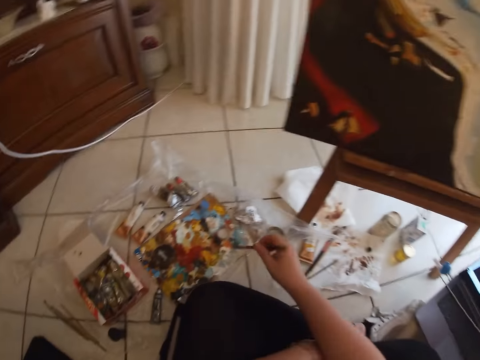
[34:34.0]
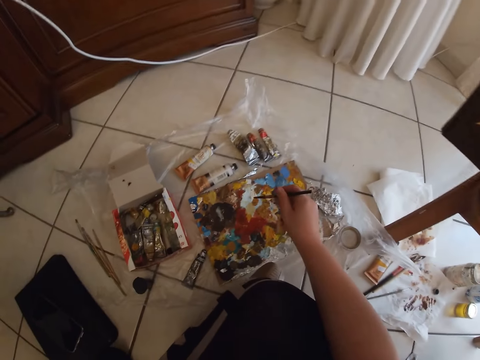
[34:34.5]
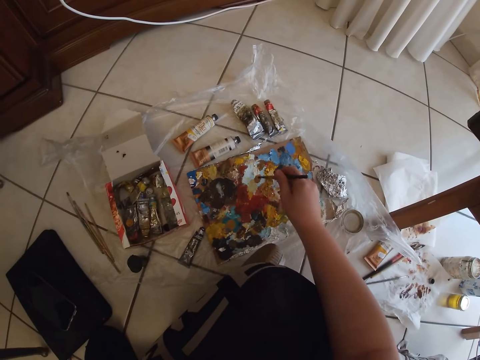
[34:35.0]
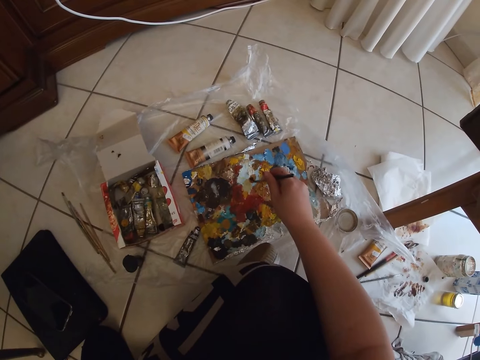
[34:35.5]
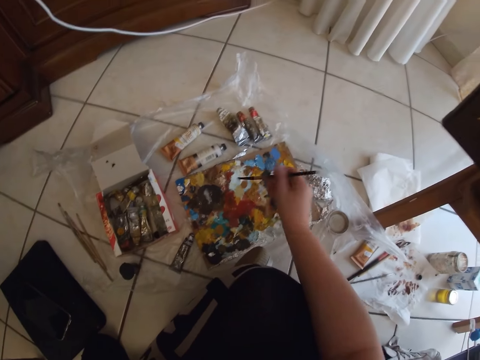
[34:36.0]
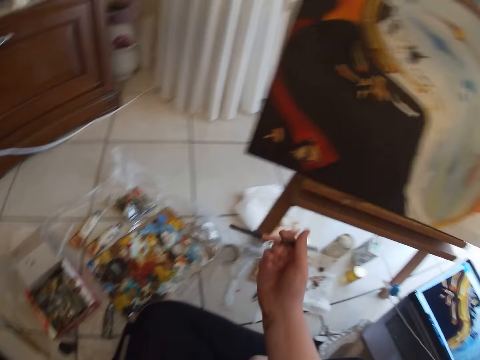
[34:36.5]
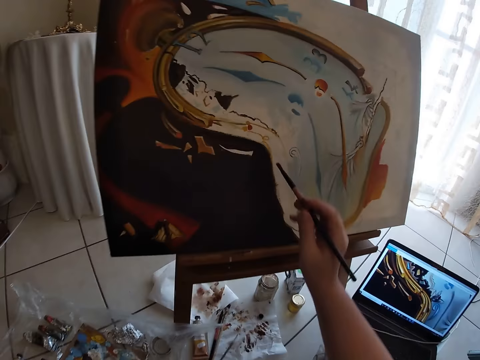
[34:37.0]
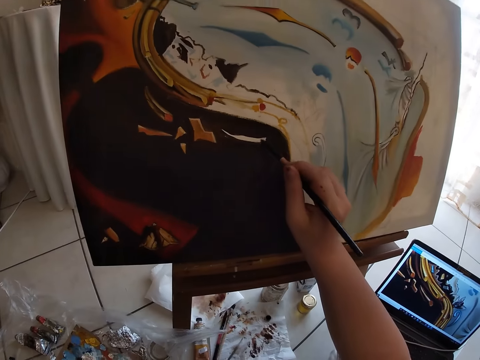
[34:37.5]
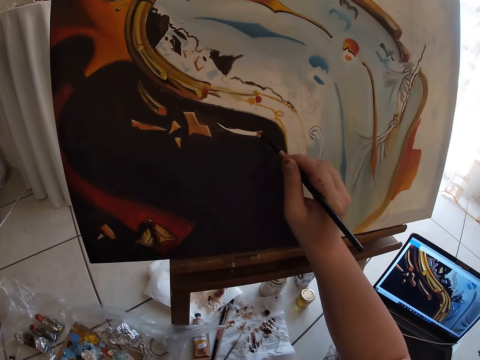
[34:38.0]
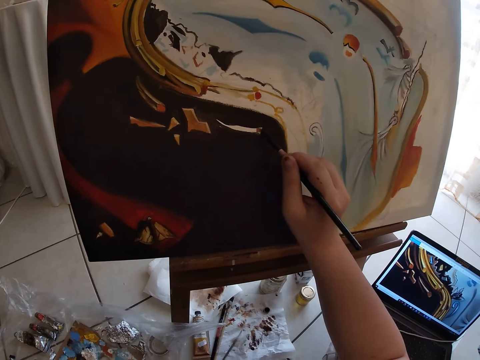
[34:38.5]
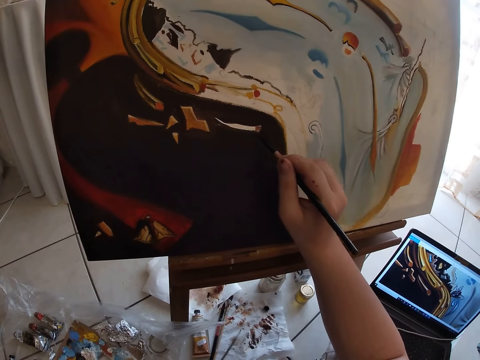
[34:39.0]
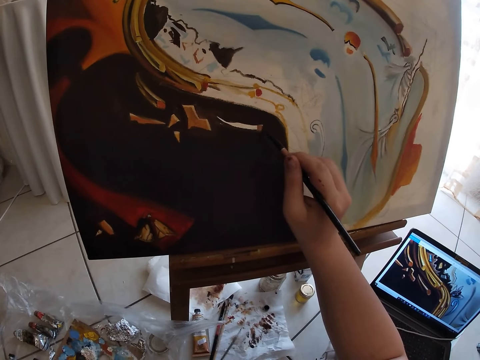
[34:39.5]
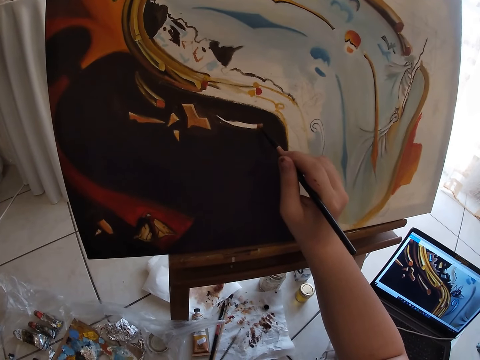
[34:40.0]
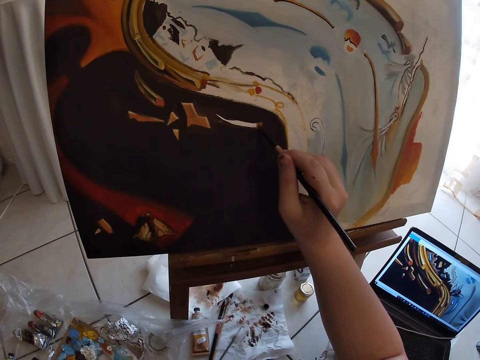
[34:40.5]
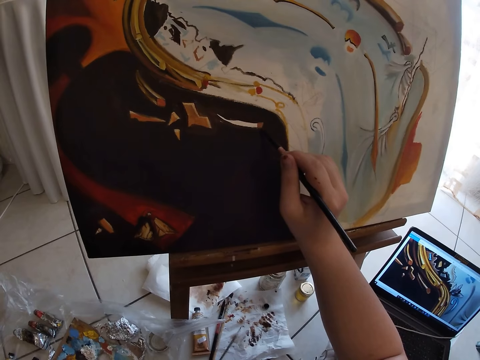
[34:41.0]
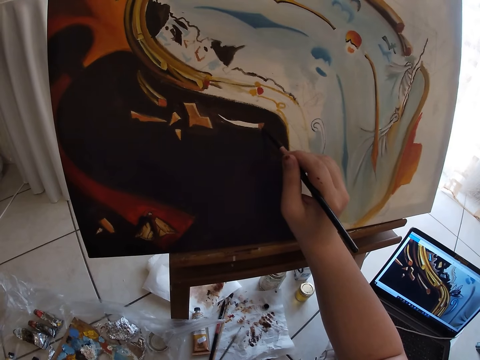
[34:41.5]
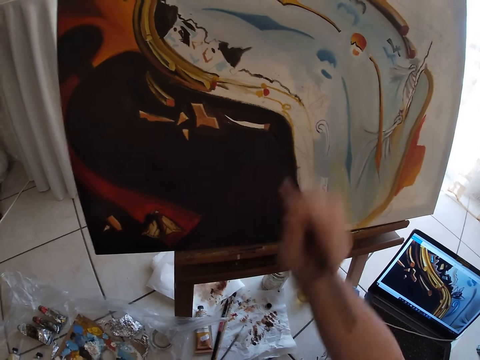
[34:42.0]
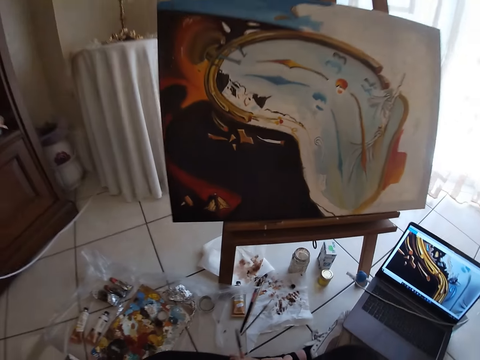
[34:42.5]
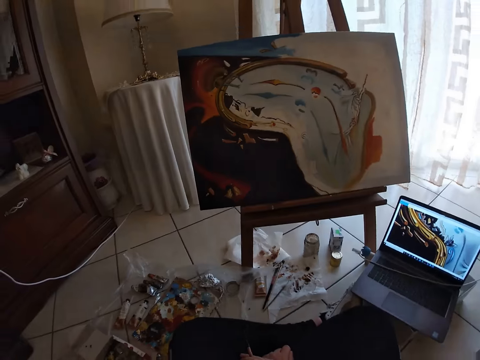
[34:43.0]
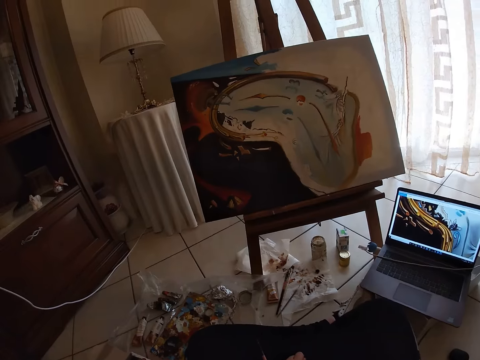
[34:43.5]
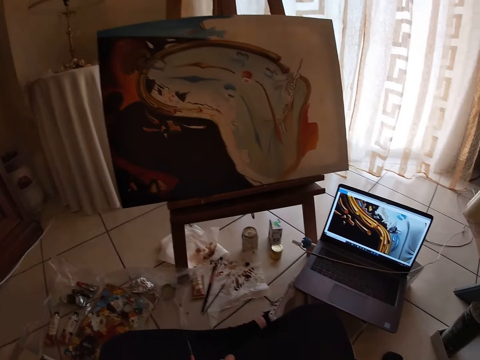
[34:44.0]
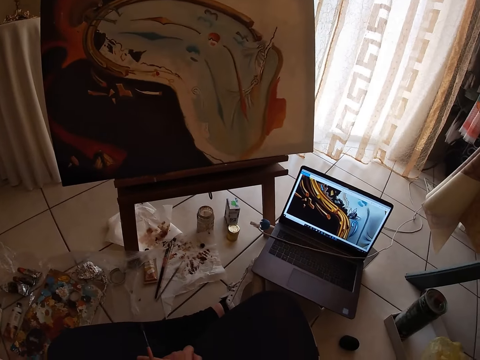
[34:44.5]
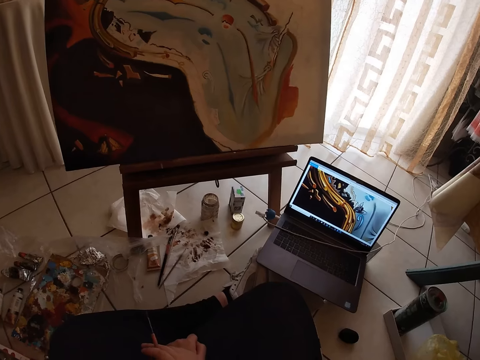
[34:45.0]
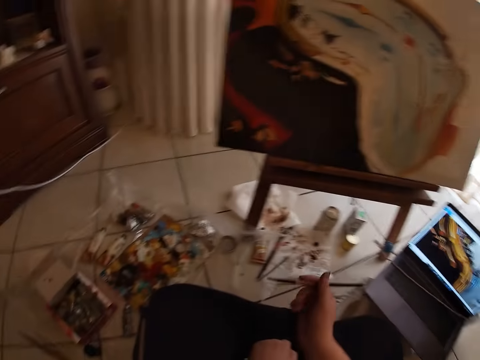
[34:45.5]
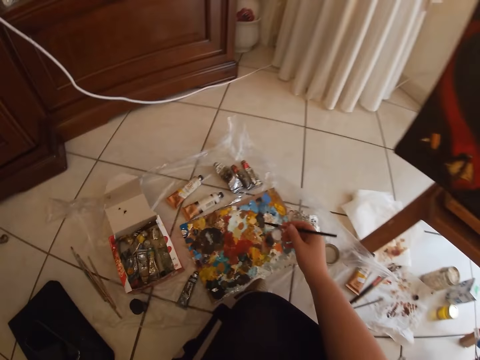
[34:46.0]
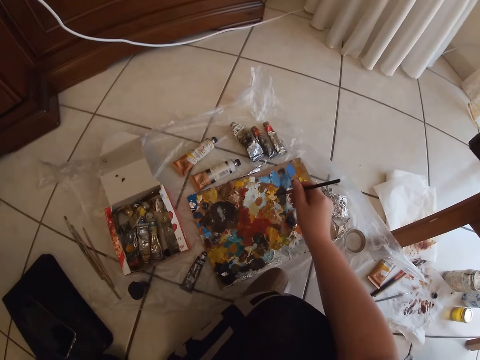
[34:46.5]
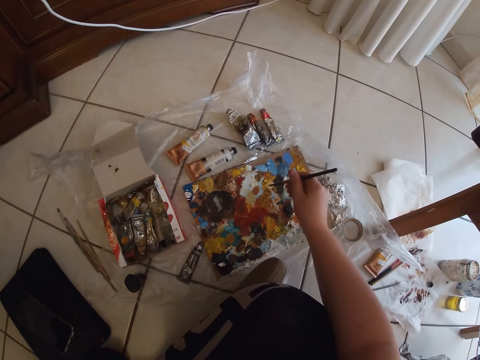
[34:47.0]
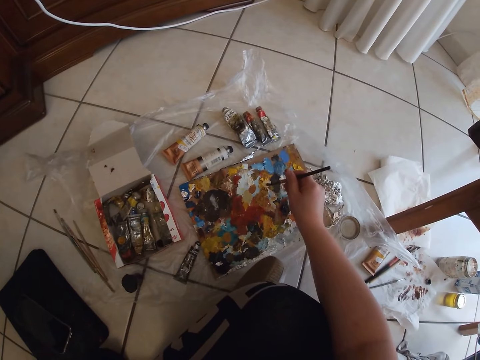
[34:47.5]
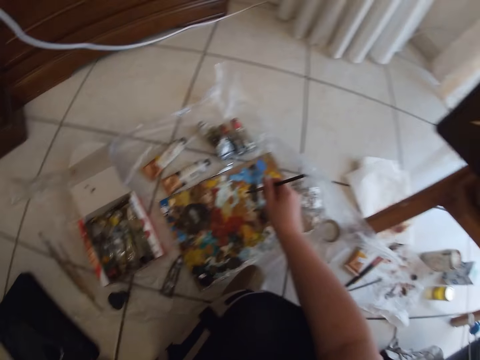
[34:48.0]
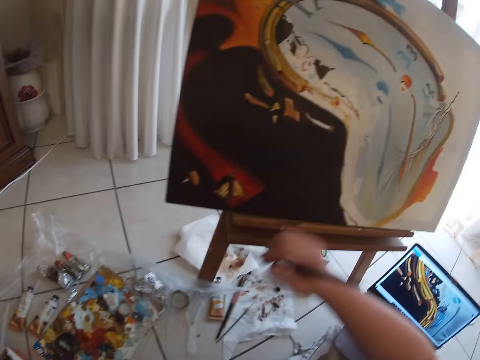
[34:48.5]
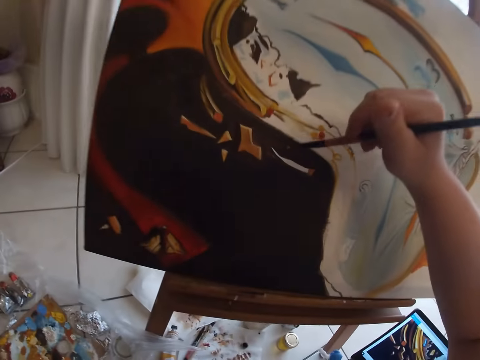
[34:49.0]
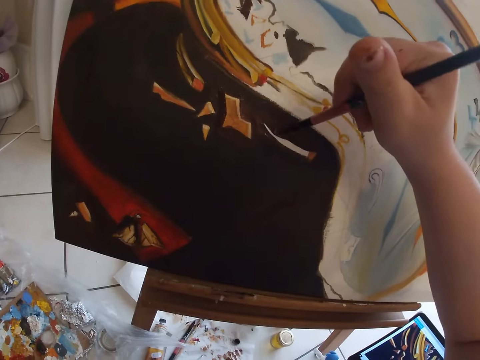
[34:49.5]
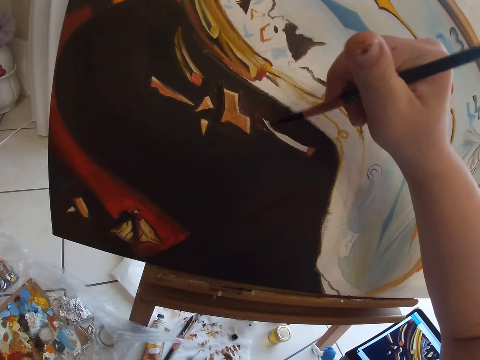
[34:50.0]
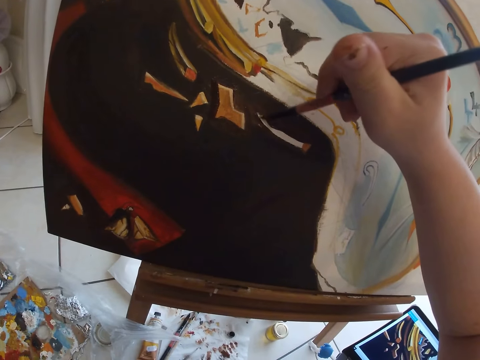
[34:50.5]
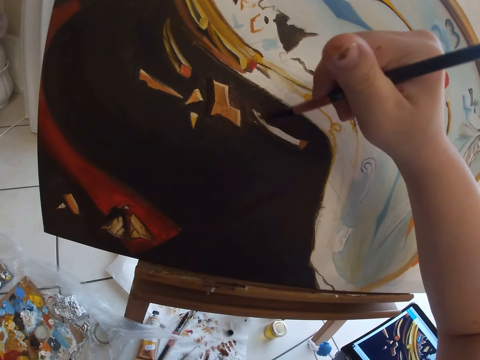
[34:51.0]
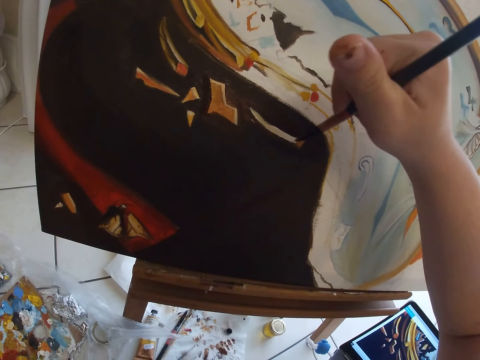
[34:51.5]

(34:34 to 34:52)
The camera wearer dips the painting brush in his right hand on the paint on the floor. He removes the paint brush from the paint. He paints wall art on the table with the painting brush in his right hand. He removes the paint brush from the painting. He dips the paint brush into the paint. He removes the paint brush from the paint. He paints wall art using the paint brush.

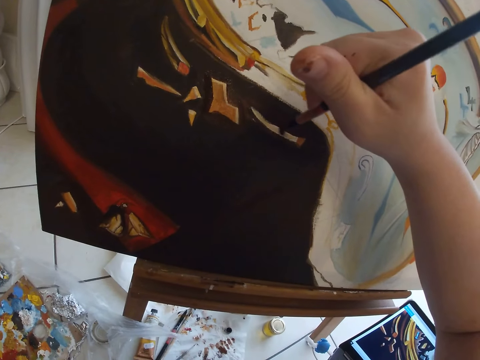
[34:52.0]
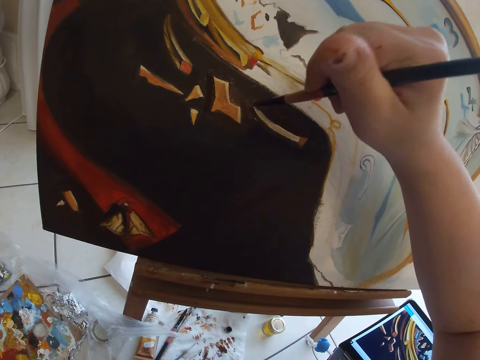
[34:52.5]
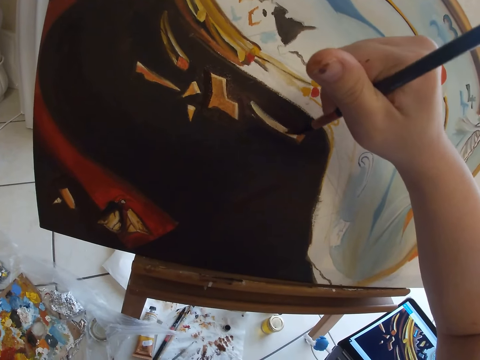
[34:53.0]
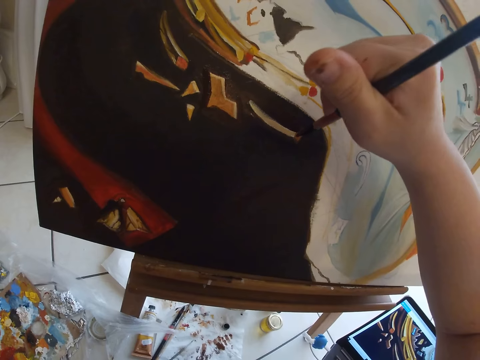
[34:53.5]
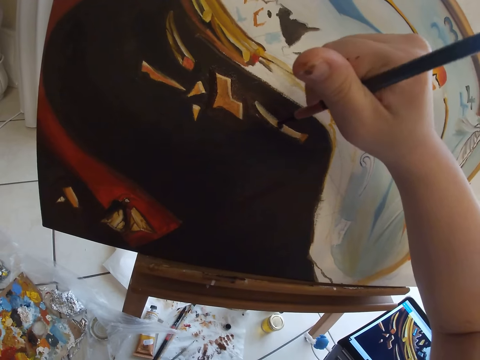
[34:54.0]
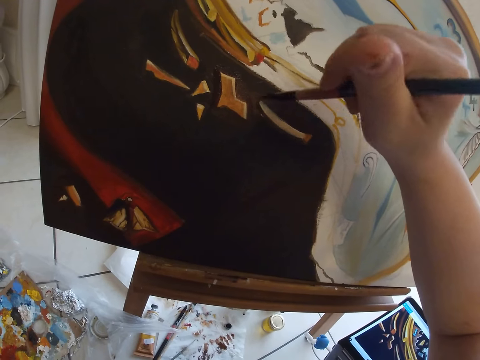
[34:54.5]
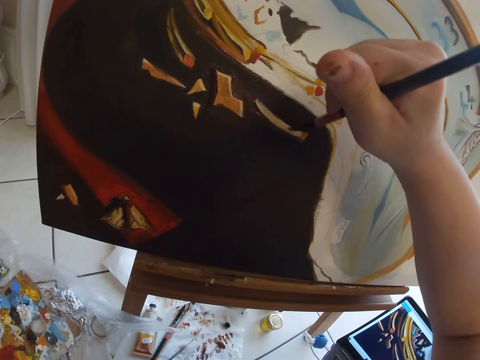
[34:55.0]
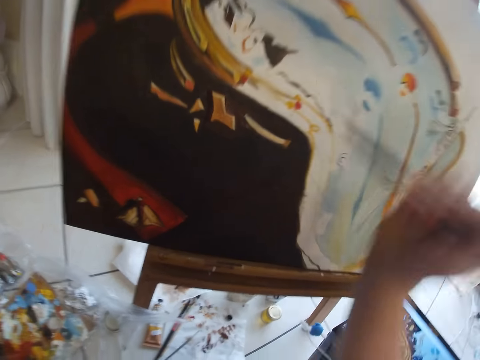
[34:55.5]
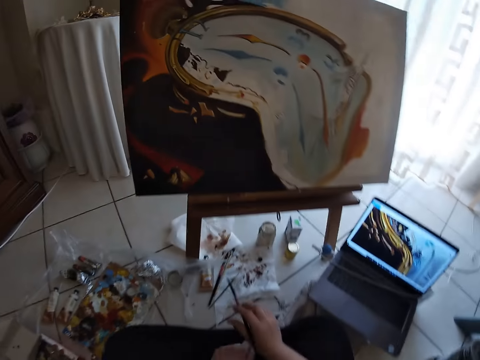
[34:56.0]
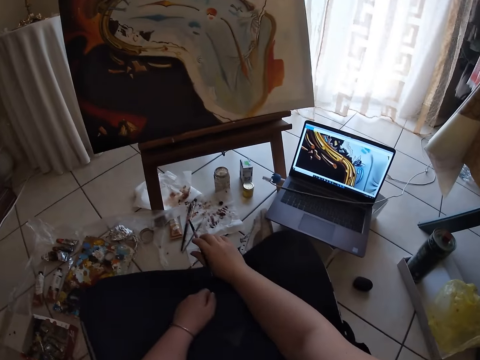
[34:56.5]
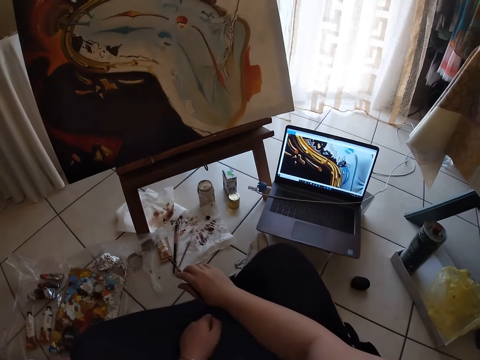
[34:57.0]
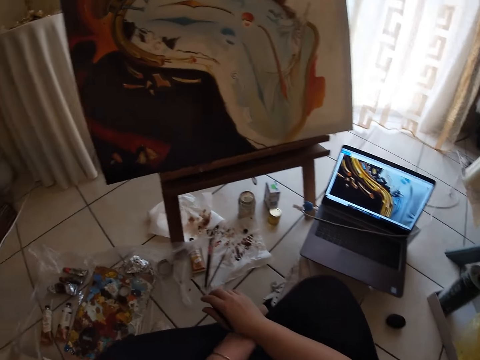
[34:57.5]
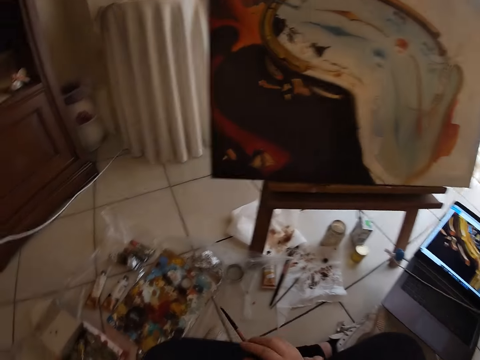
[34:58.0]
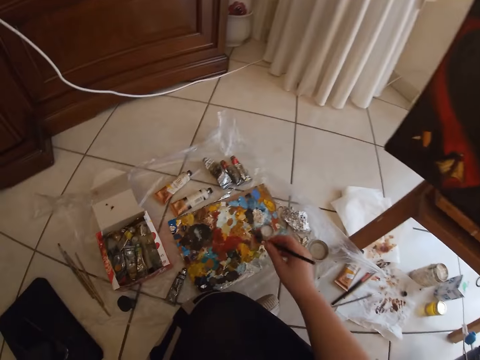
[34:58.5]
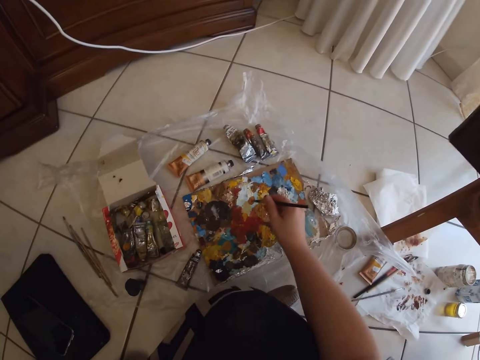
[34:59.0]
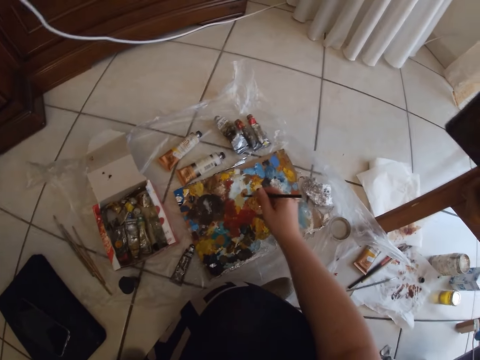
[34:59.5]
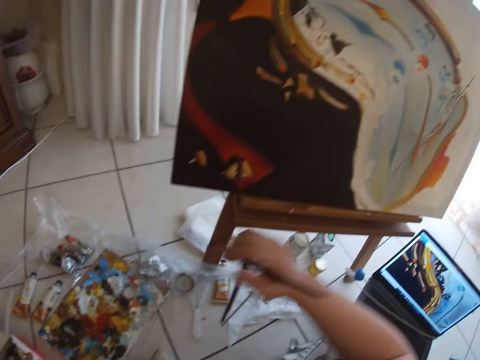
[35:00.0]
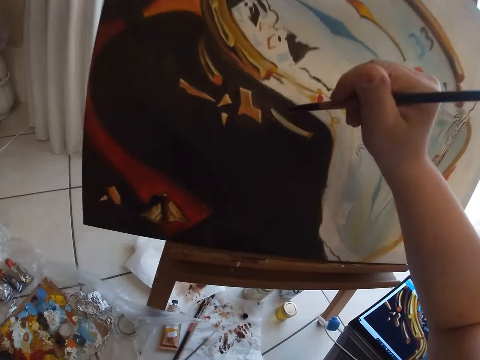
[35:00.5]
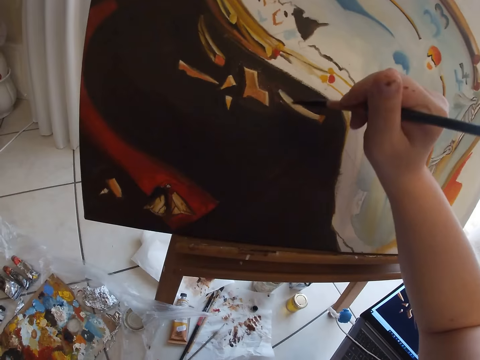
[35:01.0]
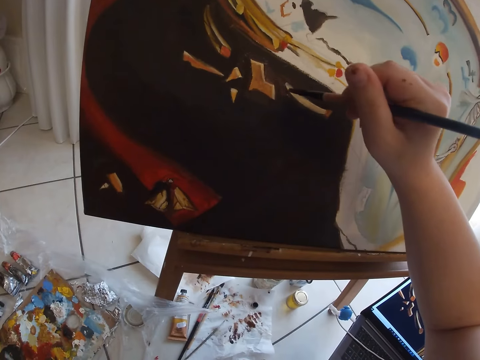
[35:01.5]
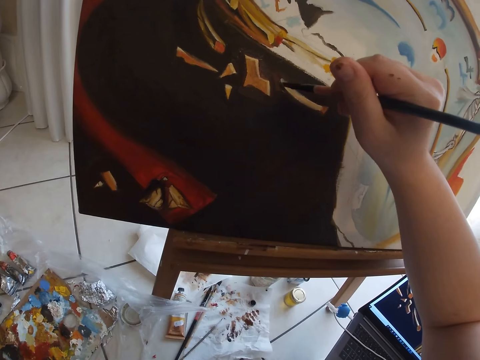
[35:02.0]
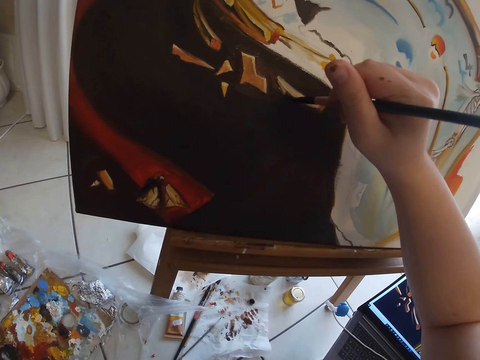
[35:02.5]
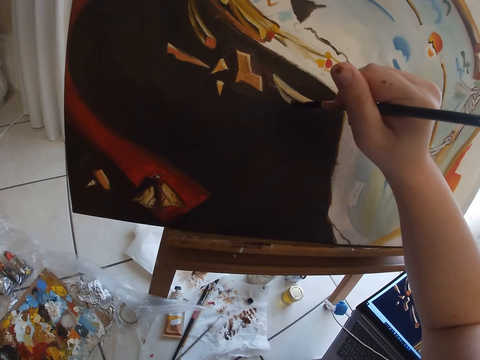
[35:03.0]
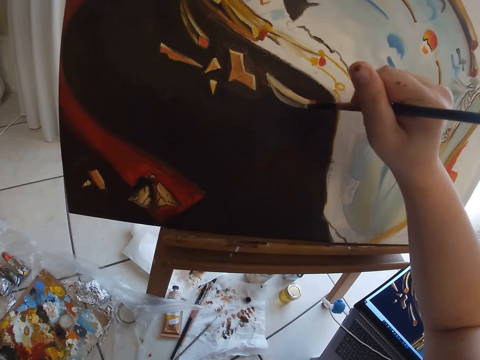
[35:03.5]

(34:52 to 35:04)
The camera wearer removes the paint brush from the painting. He dips the painting brush in his right hand on the paint on the floor. He removes the paint brush from the paint. He paints wall art on the table with the painting brush in his right hand.
